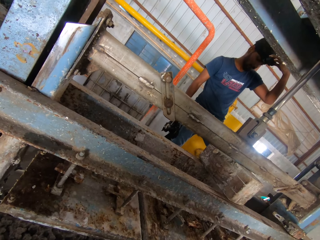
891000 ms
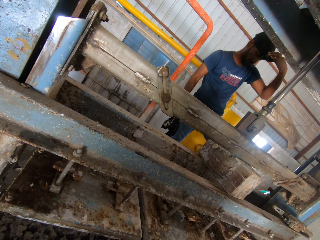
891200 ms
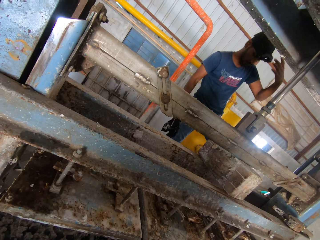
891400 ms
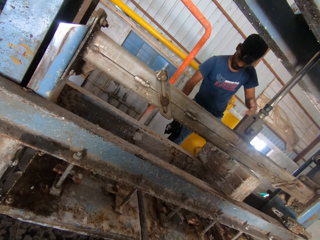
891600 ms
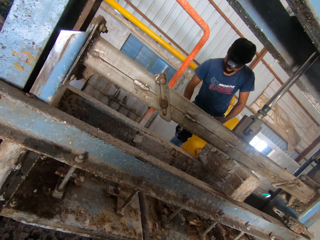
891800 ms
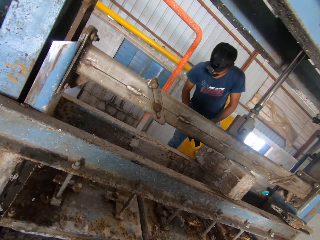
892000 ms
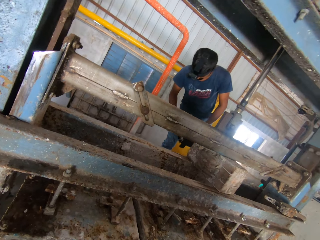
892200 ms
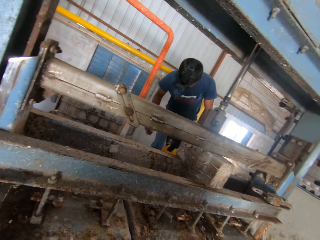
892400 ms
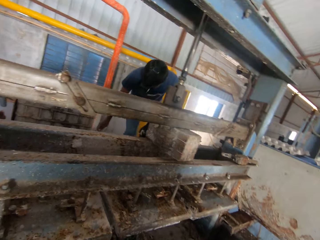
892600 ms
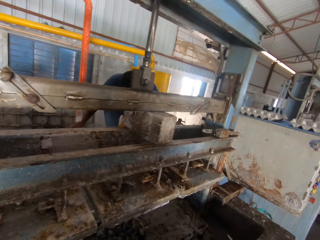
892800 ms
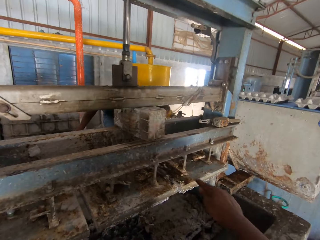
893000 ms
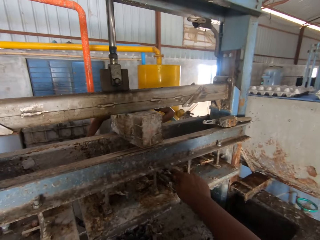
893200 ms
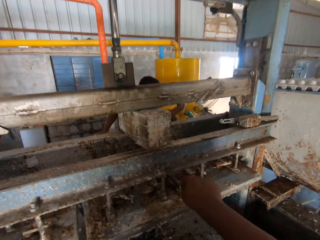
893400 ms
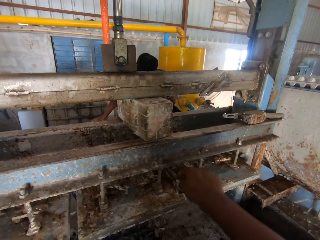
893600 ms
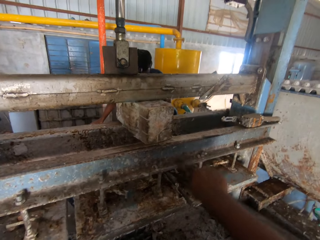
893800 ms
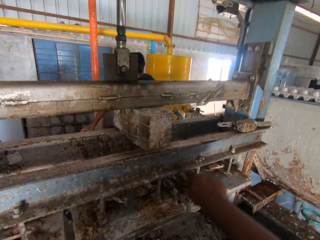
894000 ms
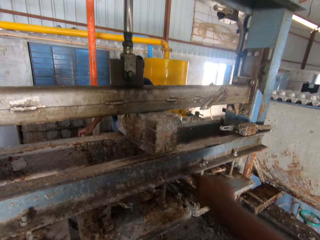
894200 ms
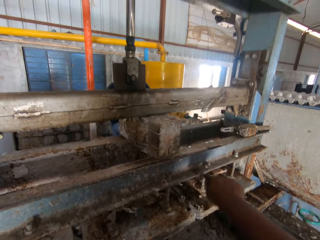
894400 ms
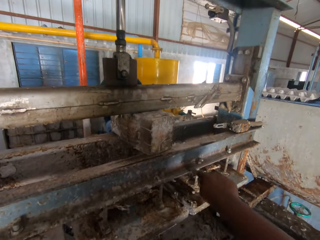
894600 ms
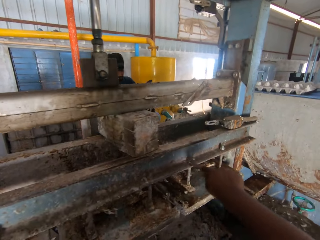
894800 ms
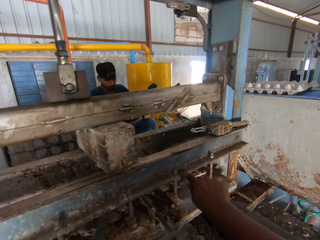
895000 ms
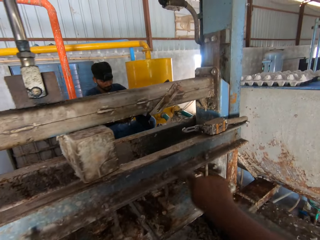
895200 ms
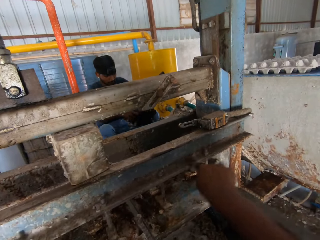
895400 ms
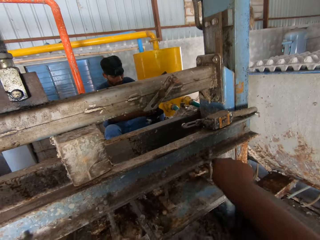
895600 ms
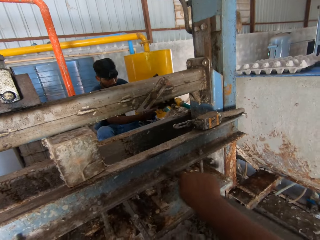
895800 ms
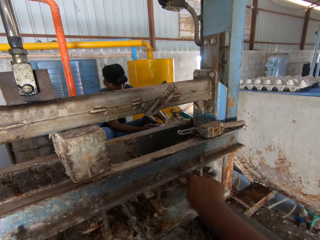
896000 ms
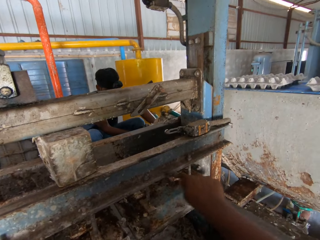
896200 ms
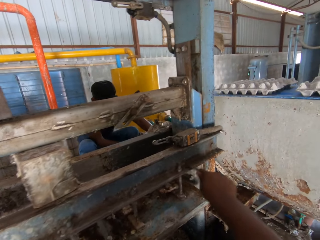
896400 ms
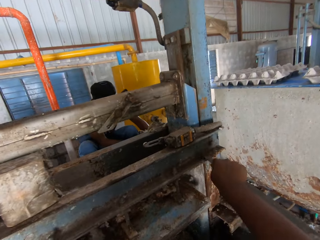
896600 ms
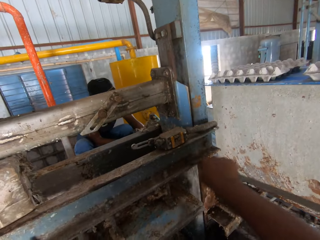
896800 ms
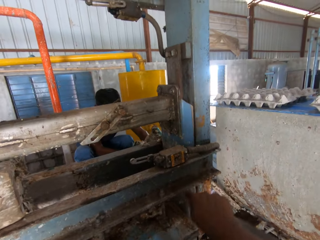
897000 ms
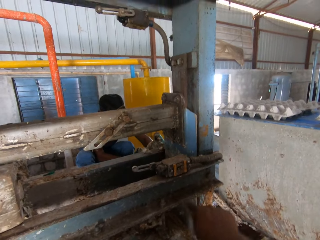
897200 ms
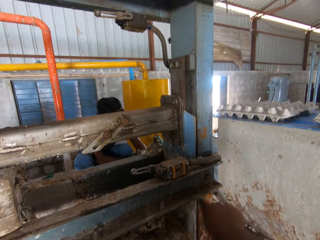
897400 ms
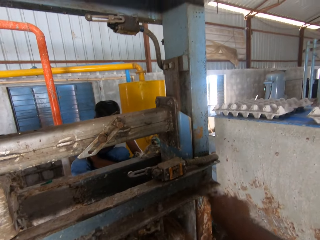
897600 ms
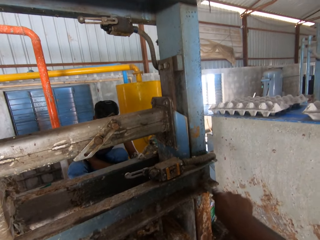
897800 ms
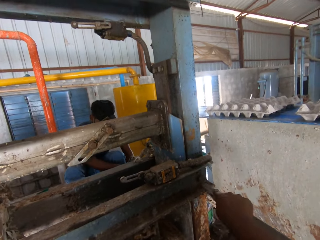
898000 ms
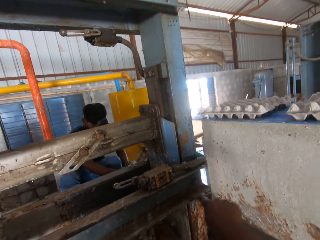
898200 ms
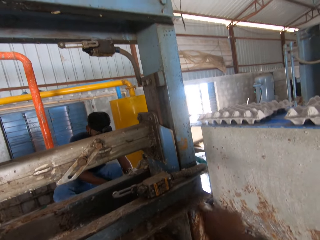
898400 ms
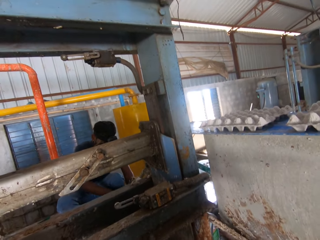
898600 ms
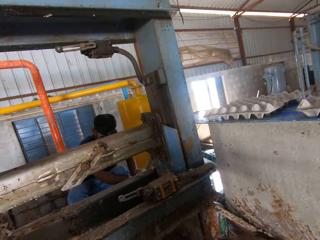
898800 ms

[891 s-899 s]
The camera wearer removes dirt from the crate making machine with a piece of steel.

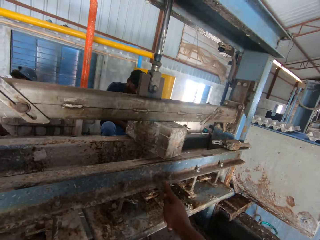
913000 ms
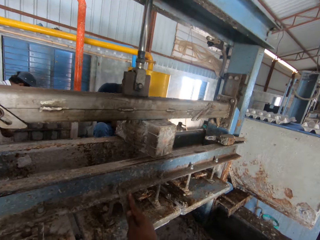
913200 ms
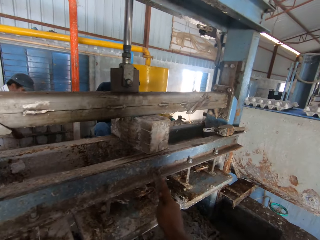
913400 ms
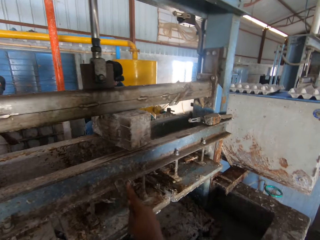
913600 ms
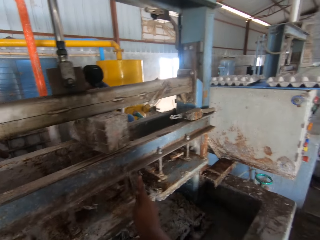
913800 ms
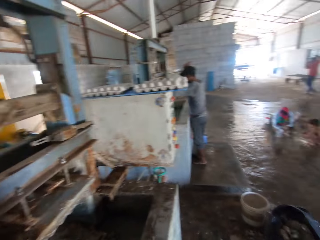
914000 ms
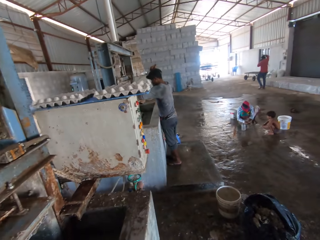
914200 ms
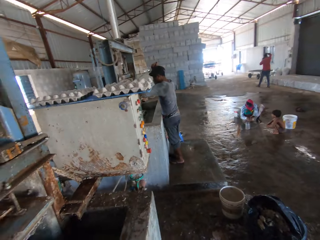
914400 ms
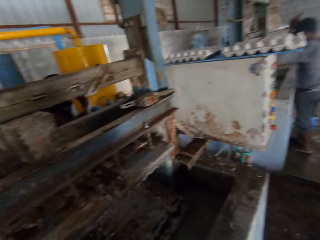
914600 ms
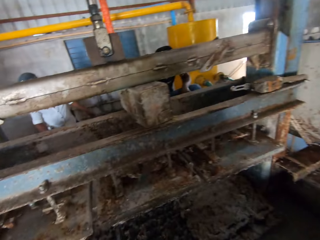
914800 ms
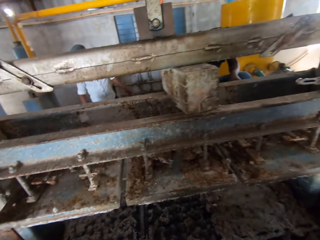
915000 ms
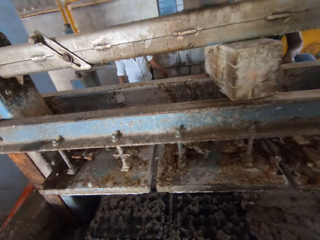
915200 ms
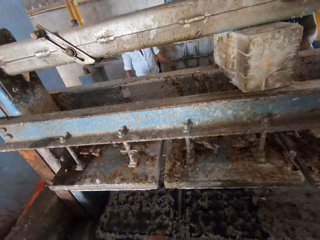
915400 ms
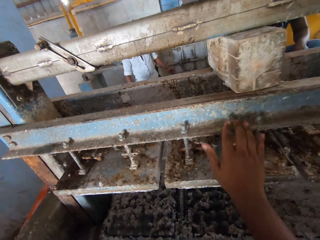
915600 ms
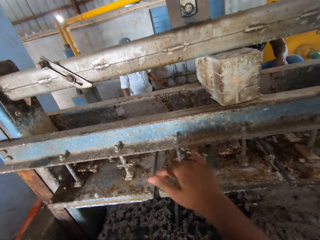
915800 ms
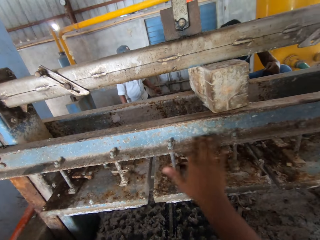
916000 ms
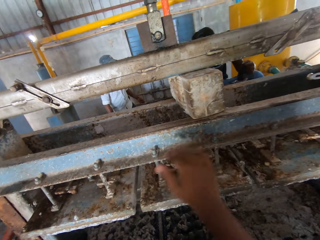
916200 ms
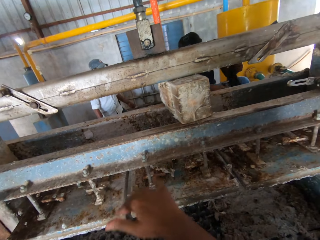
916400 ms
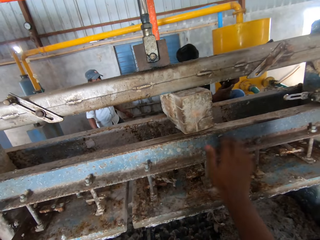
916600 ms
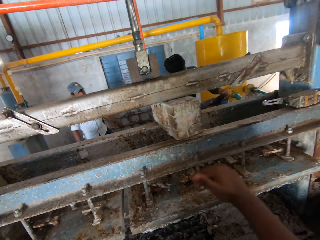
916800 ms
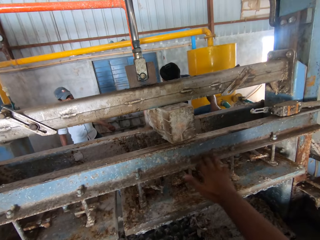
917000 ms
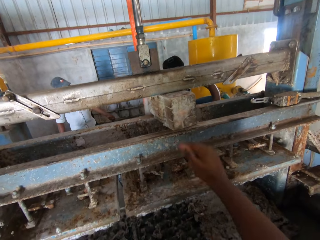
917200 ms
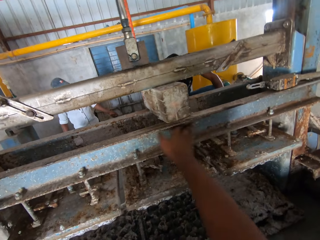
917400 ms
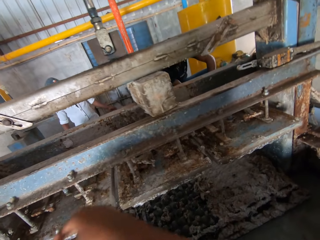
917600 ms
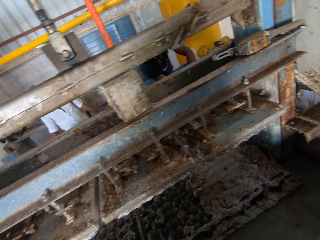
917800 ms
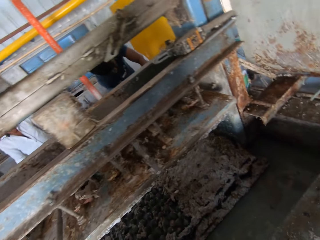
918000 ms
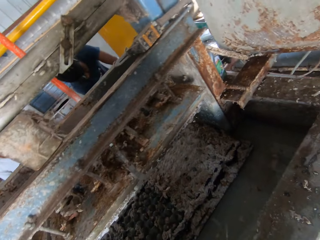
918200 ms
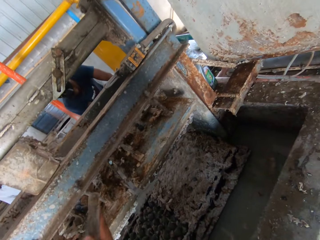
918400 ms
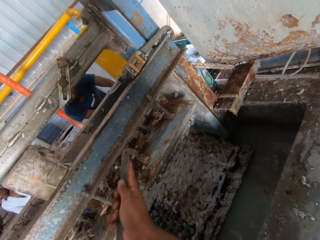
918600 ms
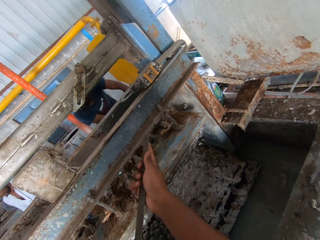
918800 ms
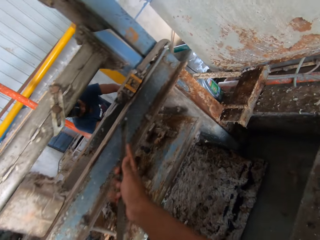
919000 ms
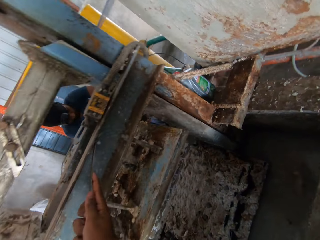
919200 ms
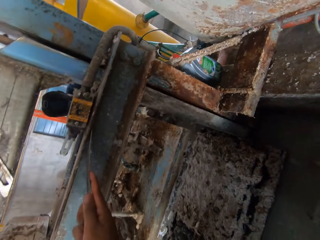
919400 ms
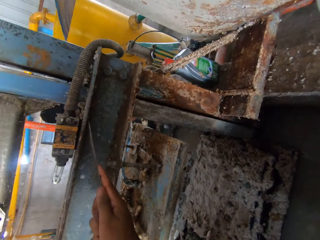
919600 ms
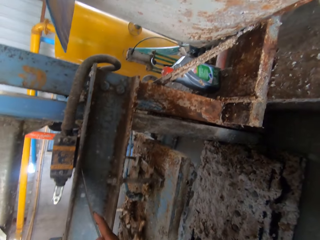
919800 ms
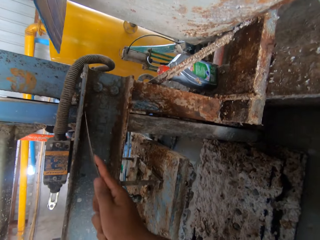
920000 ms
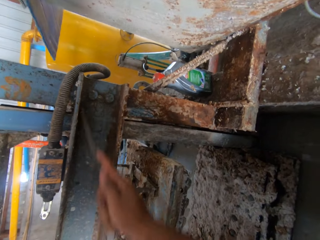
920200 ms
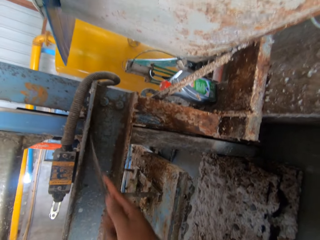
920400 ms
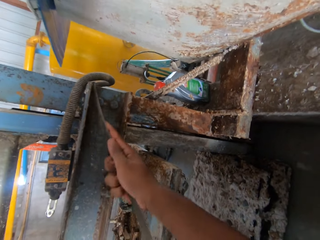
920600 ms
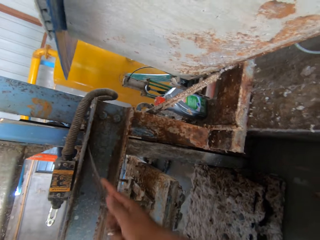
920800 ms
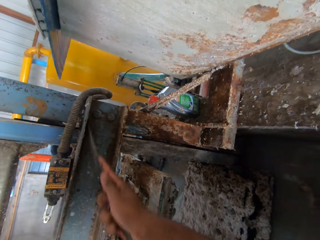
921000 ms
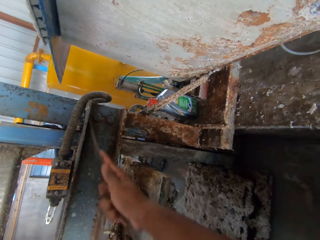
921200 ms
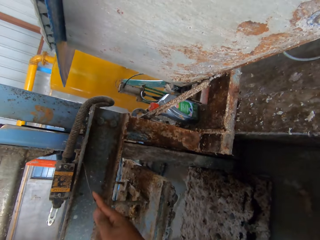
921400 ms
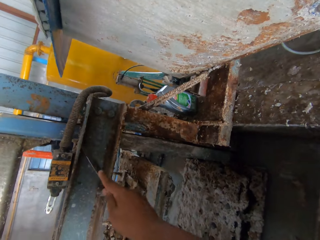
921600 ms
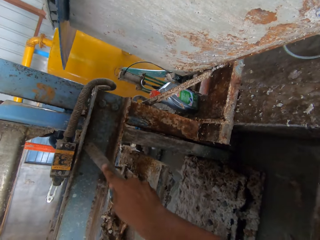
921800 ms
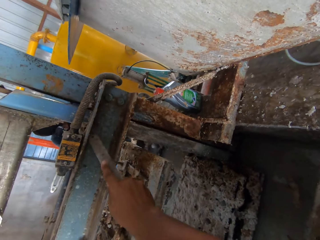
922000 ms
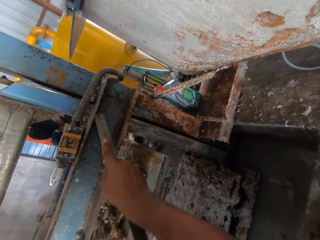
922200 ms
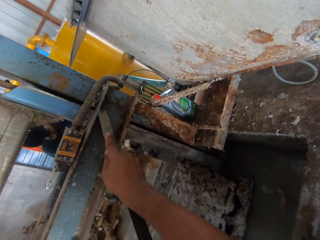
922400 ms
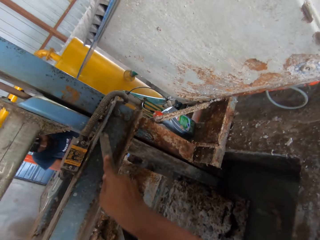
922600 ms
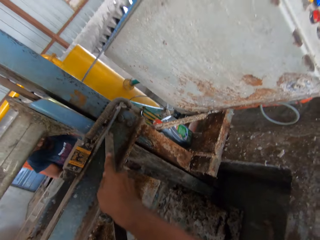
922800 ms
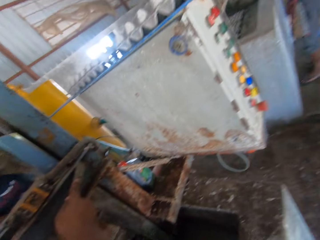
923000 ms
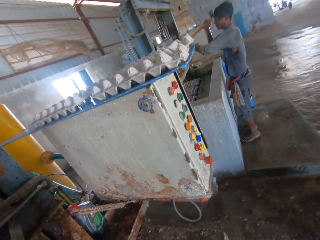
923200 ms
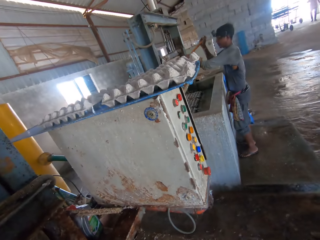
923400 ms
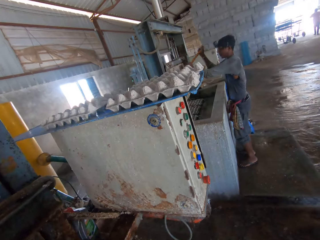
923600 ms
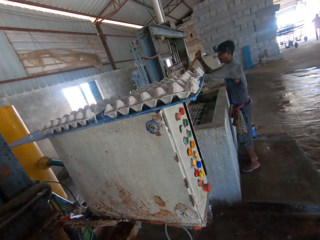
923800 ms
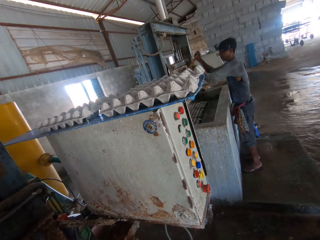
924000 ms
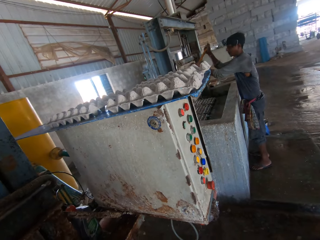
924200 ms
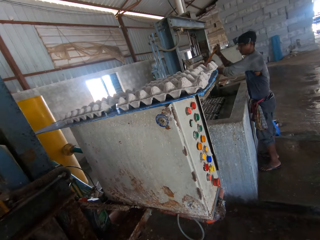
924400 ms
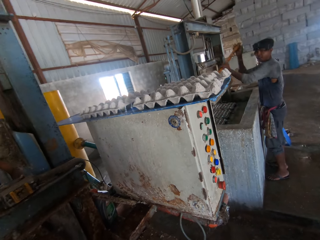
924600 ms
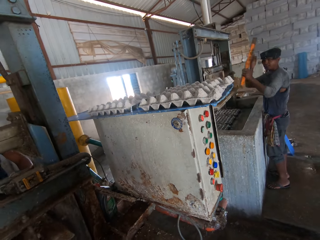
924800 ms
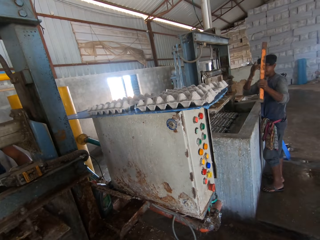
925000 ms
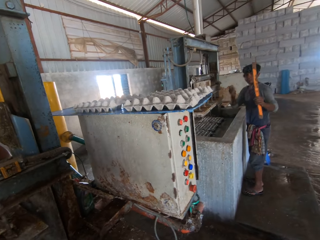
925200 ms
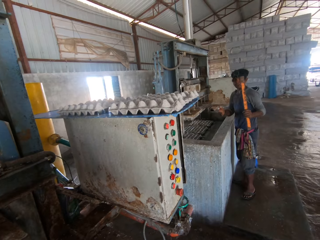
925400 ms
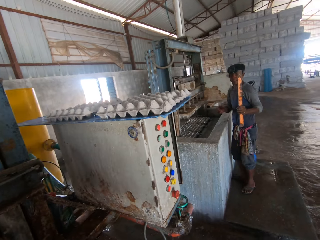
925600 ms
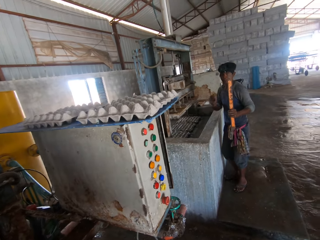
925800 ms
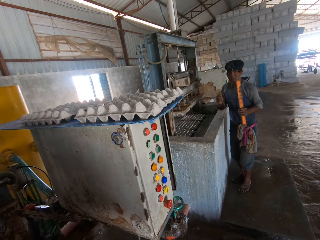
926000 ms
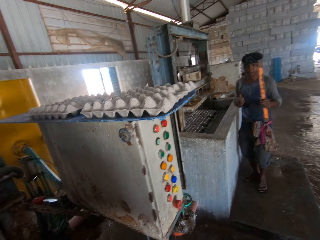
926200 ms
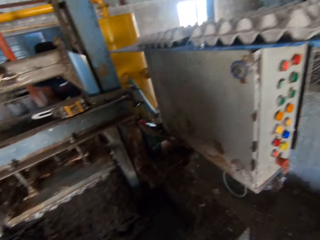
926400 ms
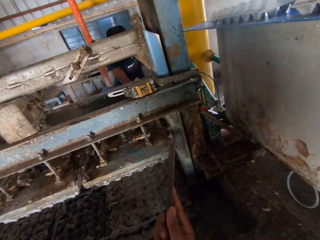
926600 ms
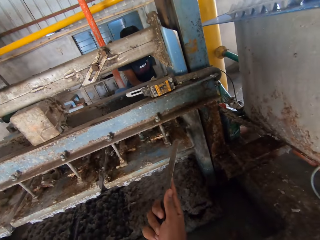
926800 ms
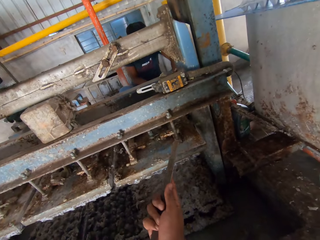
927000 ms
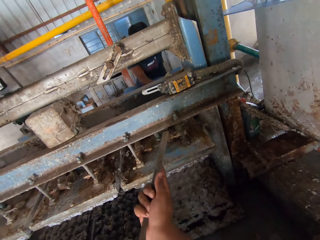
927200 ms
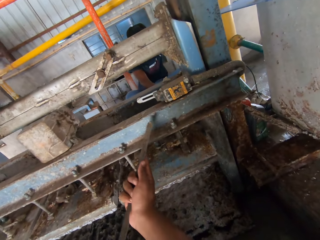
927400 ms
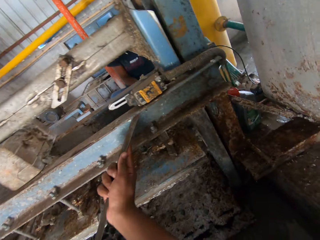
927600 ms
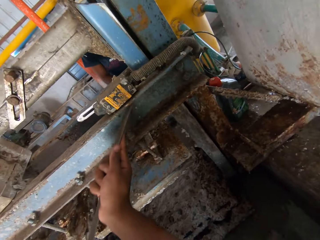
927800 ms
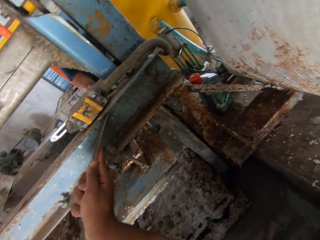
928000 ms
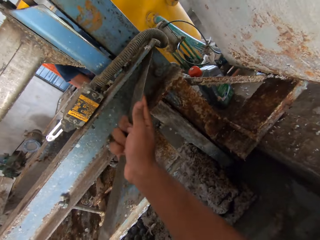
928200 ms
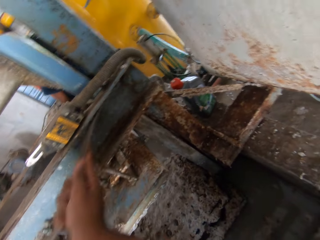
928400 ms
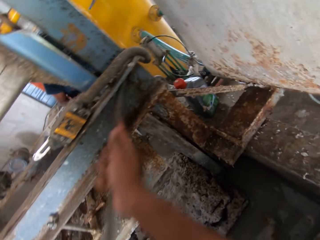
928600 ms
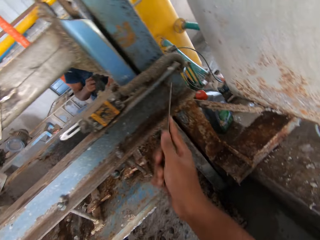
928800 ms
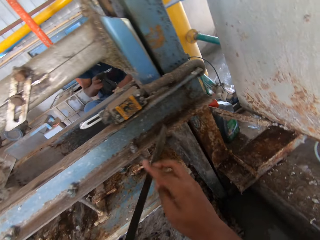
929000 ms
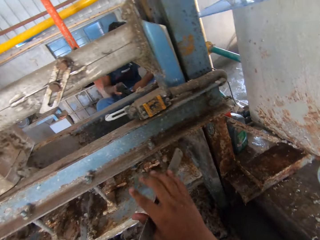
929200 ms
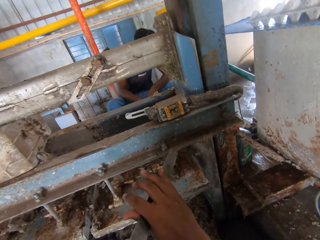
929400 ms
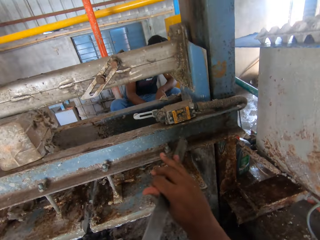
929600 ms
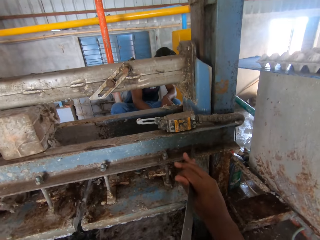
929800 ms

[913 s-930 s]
The camera wearer looks around the room. They look at a man. They turn around. They wipe the metal with the right hand. They remove the dirt from the machine with hands. They remove dirt from the crate making machine with a piece of steel. They look at the man. They converse with the man. They remove dirt from the crate making machine with a piece of steel.
